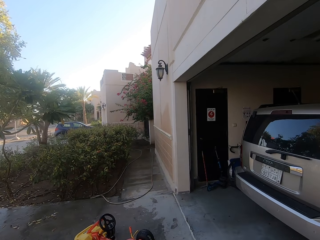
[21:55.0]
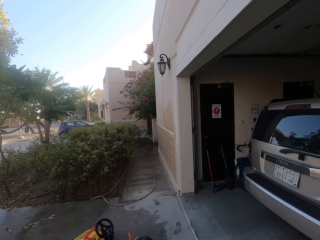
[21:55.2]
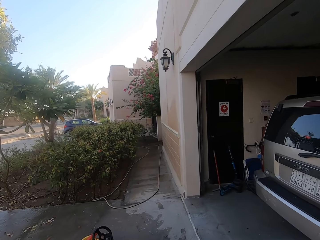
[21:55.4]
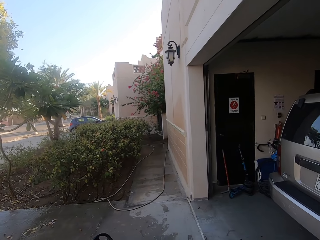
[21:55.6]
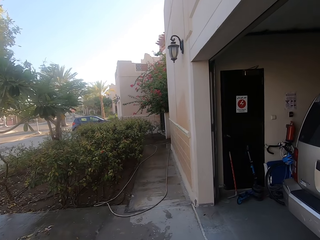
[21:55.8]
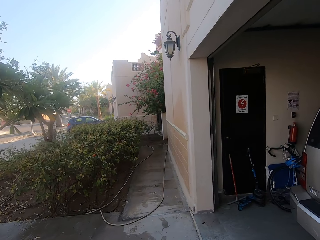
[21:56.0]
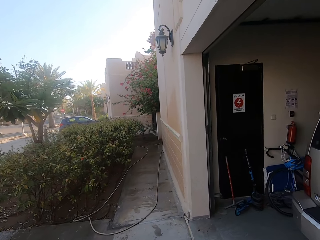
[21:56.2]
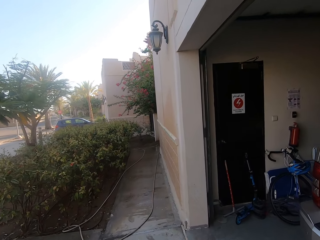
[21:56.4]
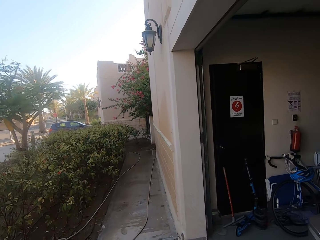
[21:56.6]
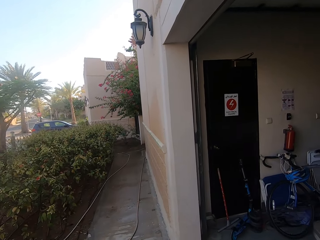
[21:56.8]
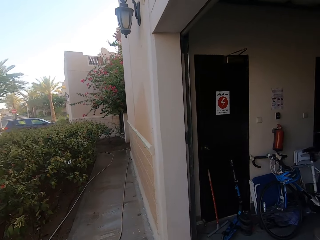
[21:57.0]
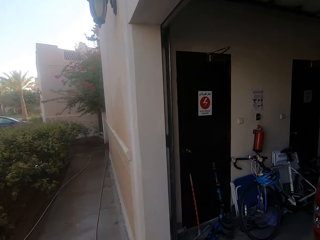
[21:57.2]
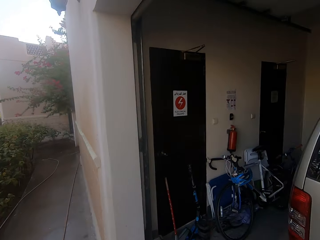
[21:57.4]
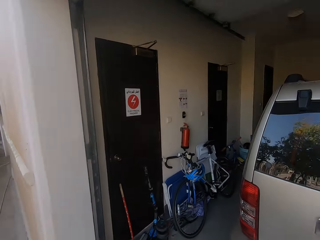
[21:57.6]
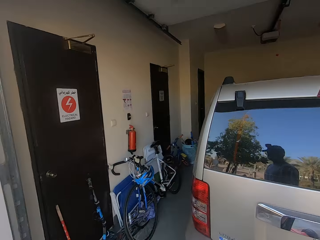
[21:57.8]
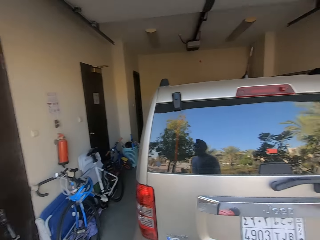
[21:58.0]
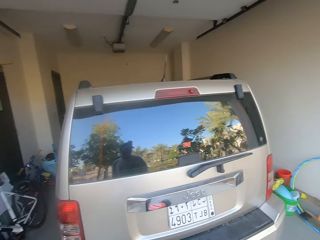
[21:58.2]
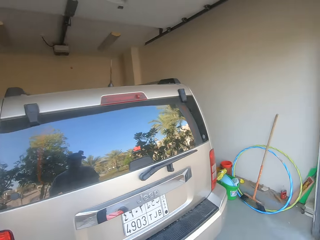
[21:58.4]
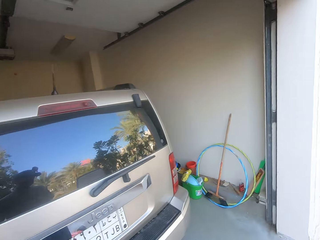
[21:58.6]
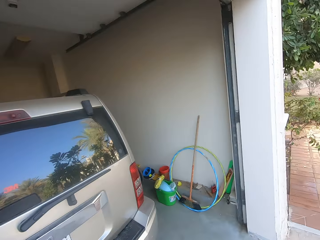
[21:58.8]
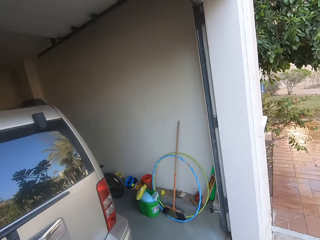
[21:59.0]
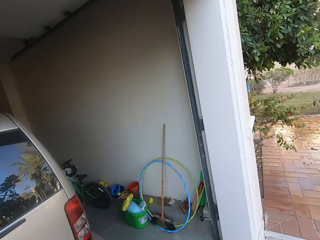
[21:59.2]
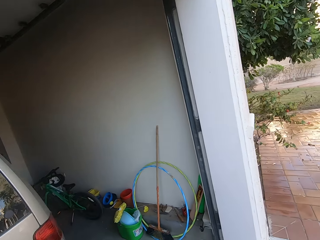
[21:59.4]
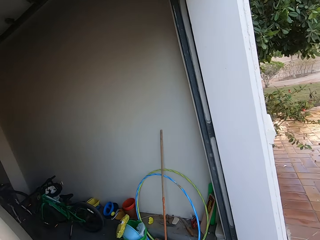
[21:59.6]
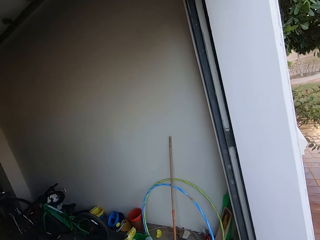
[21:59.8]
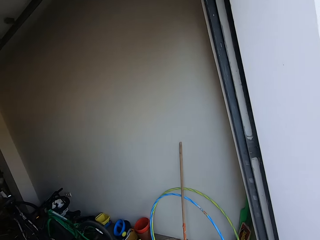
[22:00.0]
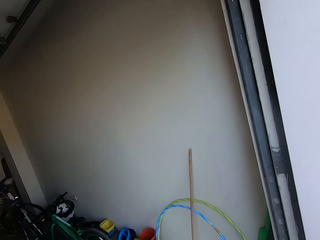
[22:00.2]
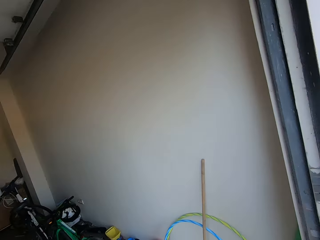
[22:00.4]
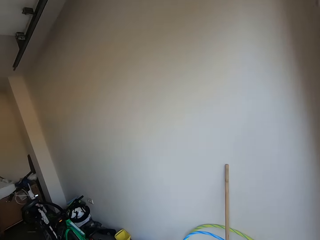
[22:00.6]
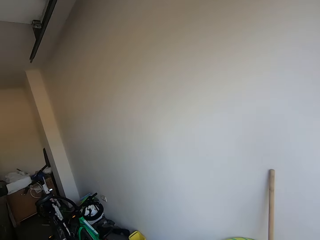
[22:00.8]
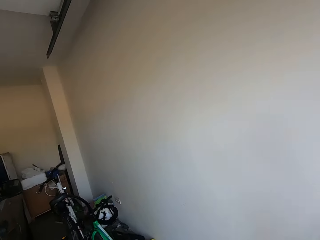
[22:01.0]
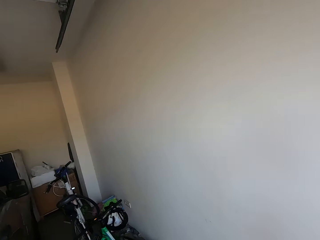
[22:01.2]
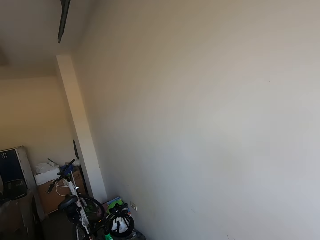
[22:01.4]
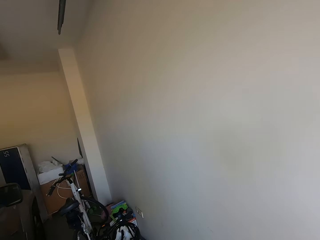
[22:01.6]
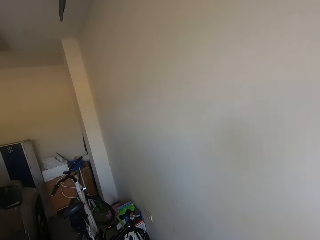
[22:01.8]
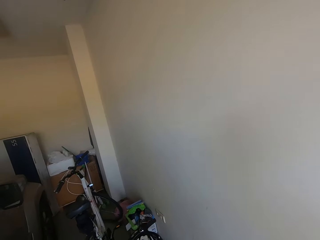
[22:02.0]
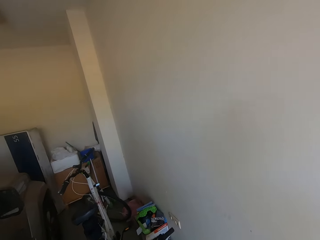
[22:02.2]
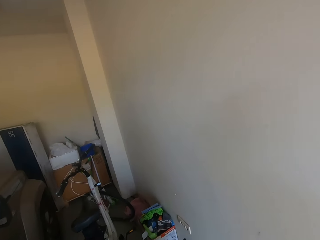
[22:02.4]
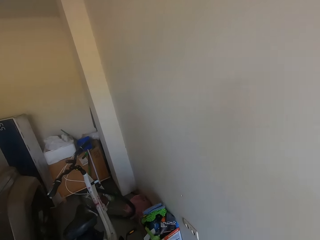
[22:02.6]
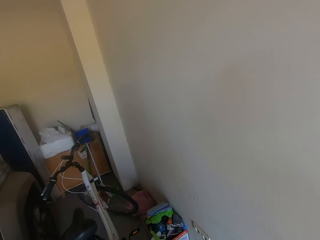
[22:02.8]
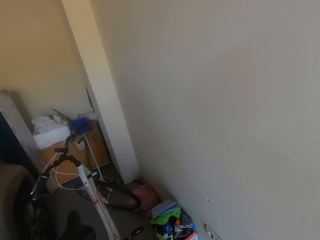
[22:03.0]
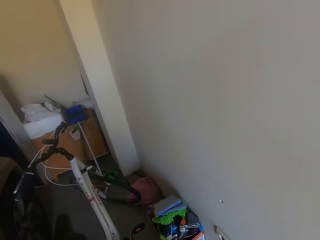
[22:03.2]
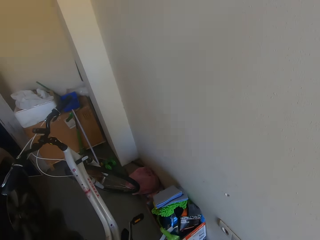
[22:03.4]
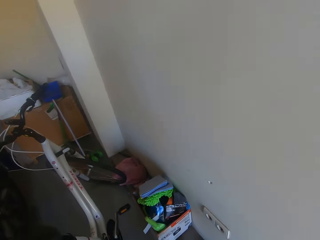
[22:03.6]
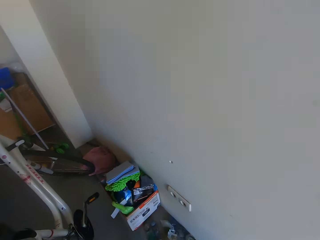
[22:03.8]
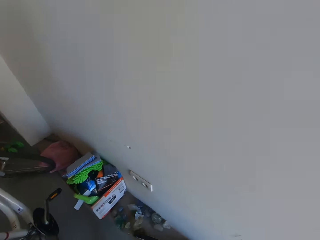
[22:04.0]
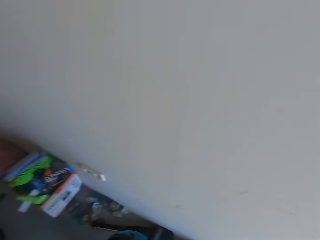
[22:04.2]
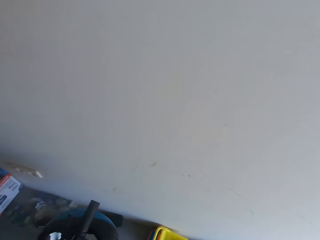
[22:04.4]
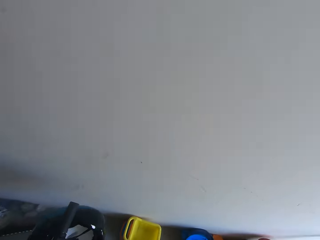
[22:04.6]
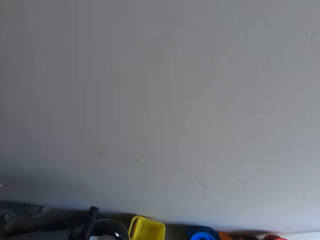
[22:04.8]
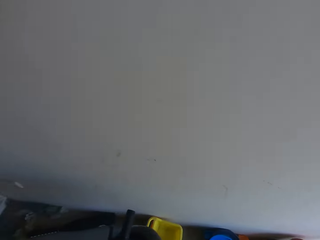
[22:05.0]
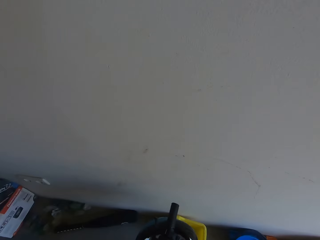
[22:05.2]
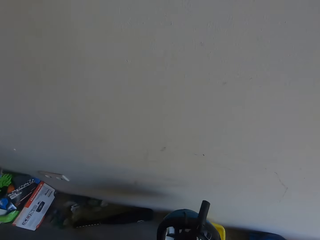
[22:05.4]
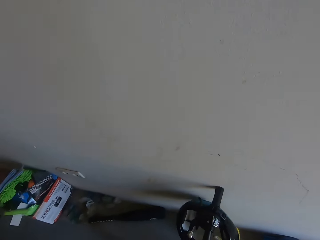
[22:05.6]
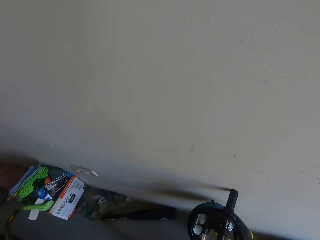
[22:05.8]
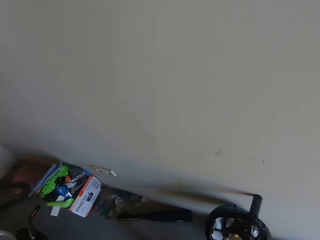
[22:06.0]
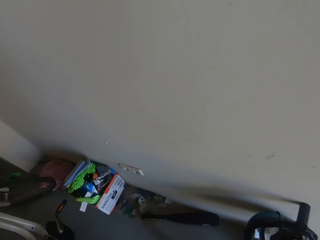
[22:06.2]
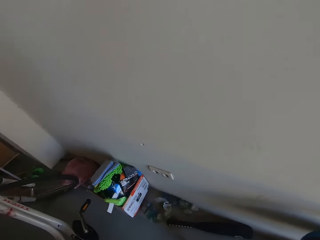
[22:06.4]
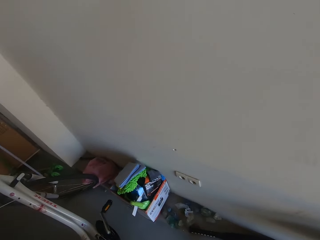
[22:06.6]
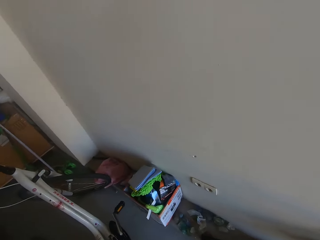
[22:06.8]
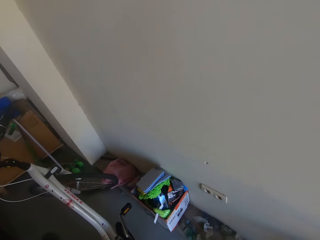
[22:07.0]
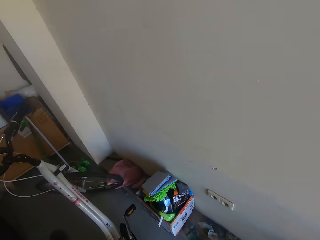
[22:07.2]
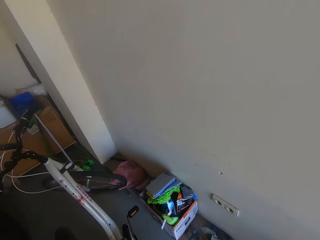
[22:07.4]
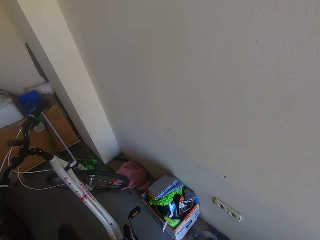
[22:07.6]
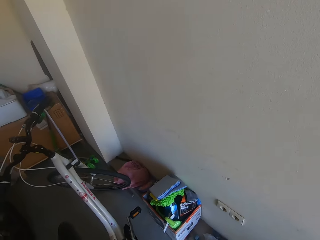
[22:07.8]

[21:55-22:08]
The camera wearer walks in the garage. They move a small bike aside. They pull a bicycle.

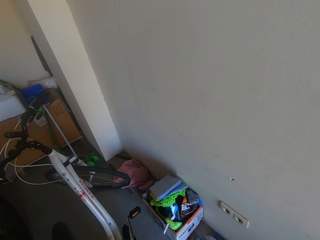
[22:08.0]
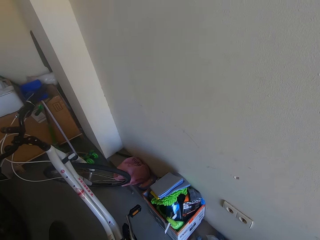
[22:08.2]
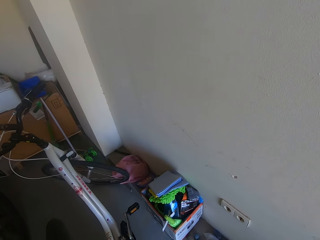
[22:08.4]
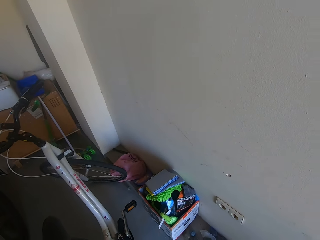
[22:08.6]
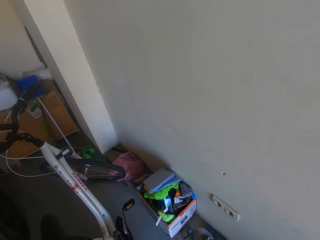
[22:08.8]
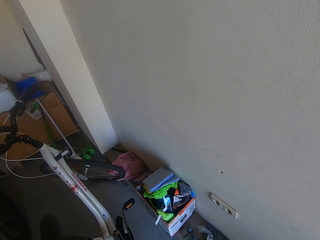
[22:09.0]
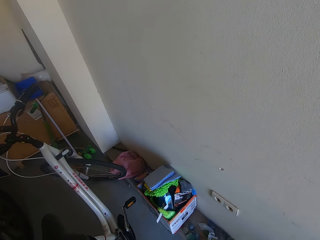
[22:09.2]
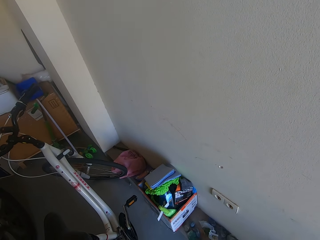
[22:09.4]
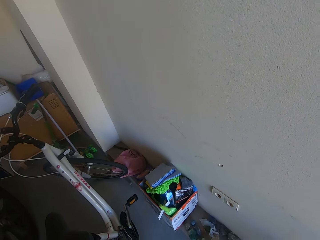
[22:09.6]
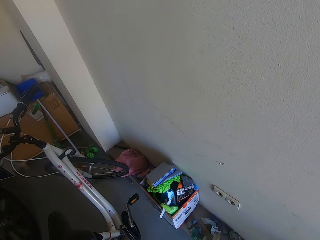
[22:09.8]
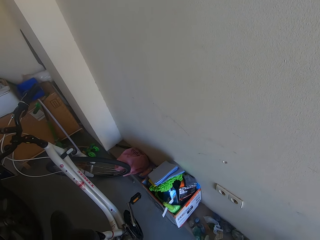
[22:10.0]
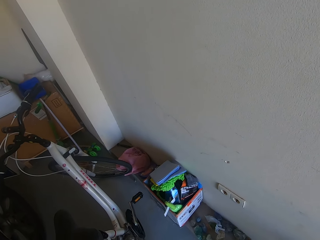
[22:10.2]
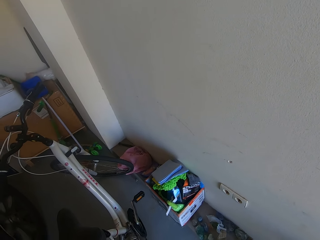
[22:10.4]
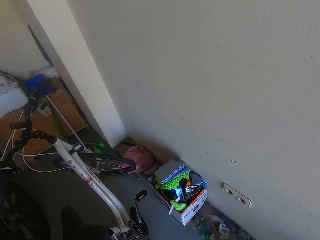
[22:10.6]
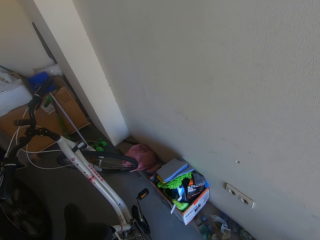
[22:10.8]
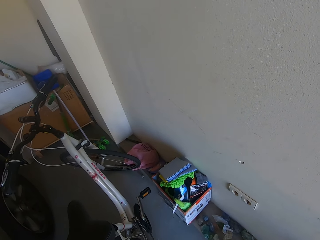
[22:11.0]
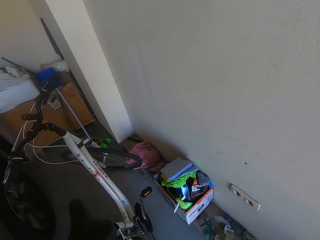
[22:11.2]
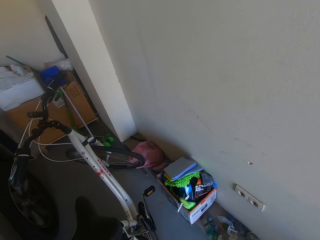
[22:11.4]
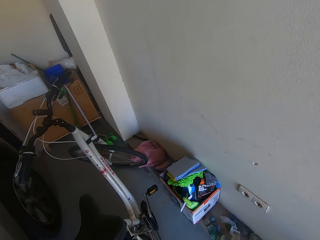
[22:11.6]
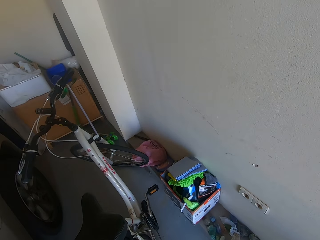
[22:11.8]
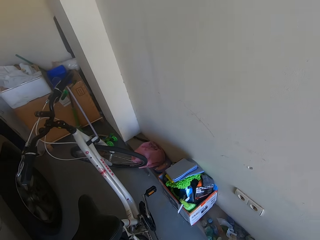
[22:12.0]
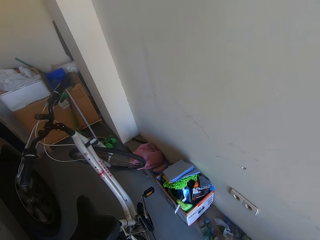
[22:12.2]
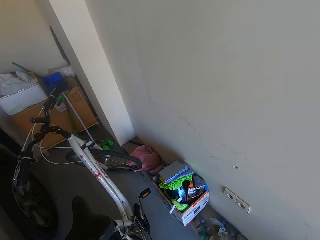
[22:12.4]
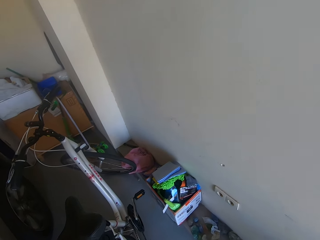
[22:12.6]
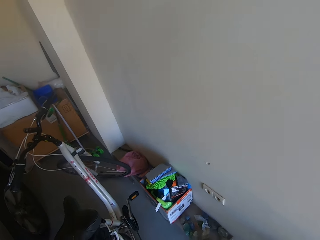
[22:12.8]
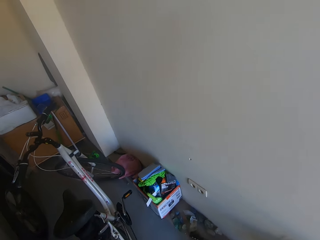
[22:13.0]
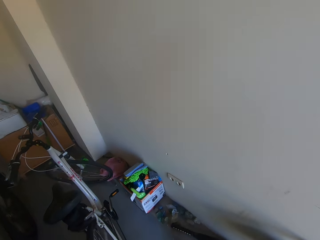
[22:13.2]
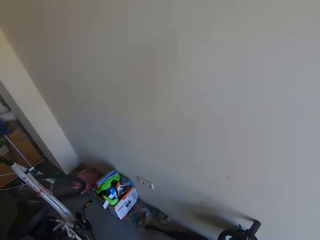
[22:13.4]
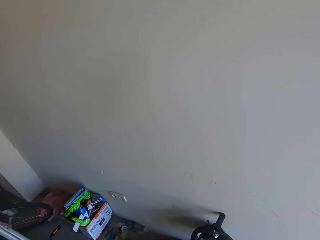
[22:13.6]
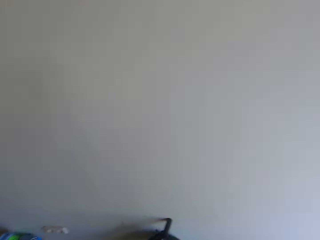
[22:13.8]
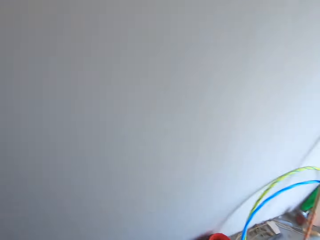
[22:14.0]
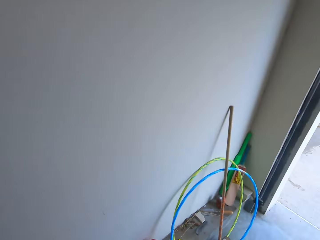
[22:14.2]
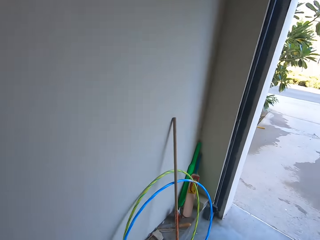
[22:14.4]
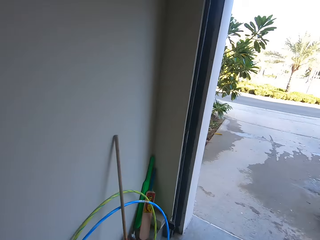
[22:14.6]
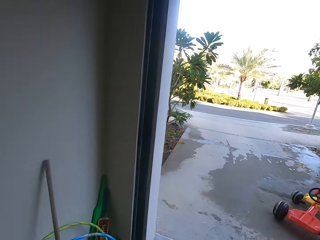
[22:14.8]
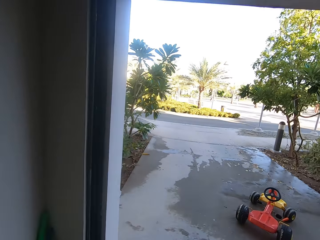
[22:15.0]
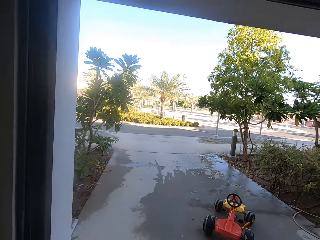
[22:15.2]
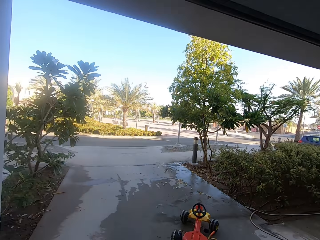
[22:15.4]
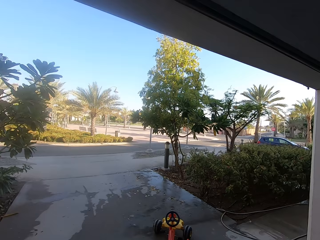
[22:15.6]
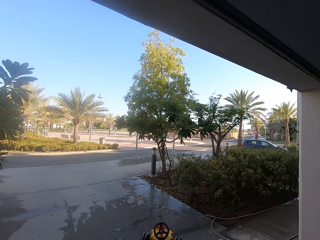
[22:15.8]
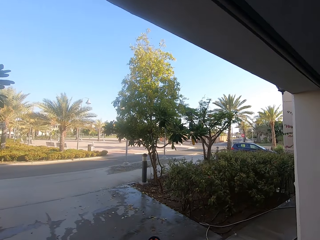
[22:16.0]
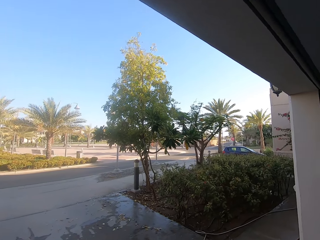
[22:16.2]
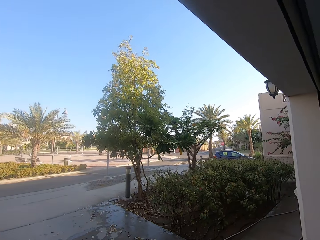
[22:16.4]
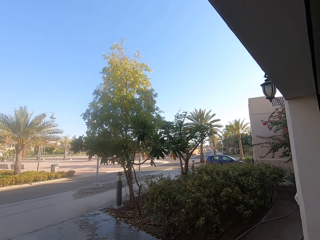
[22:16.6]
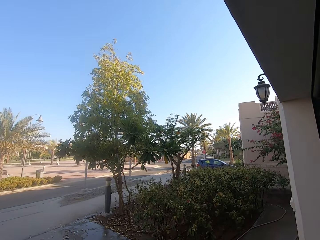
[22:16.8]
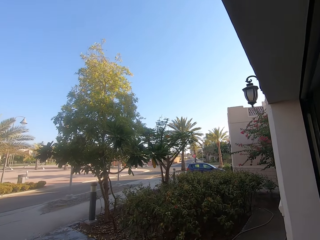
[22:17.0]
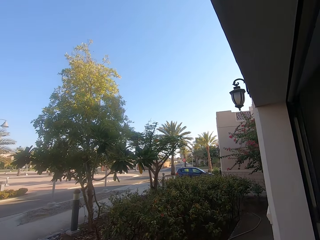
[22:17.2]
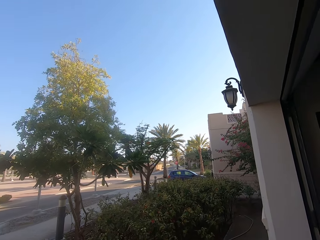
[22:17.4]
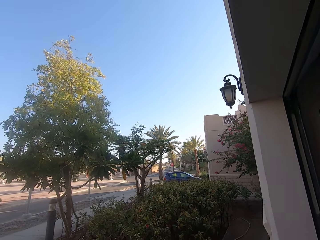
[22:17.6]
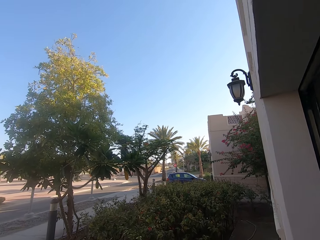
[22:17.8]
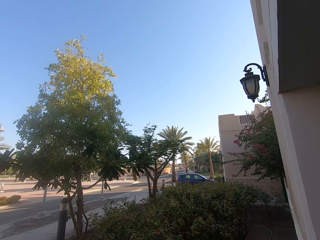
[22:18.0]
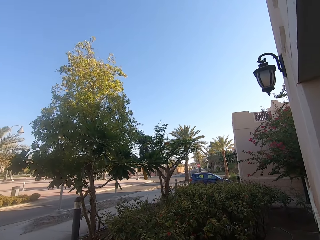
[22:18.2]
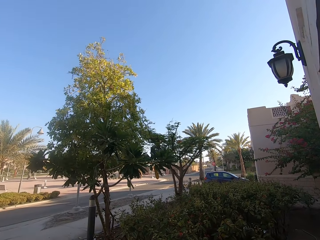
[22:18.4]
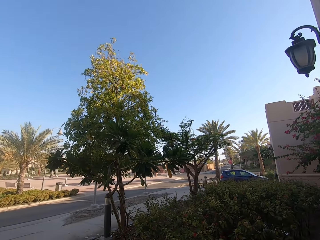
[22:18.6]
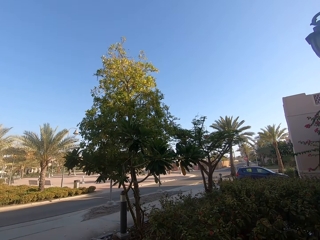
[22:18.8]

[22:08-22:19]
The camera wearer looks around.
